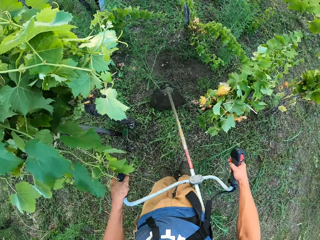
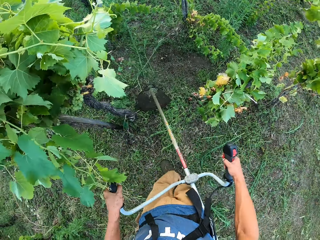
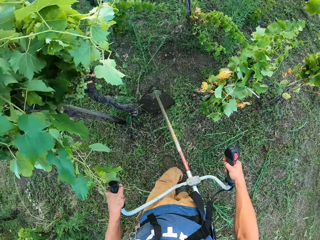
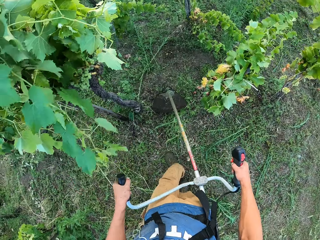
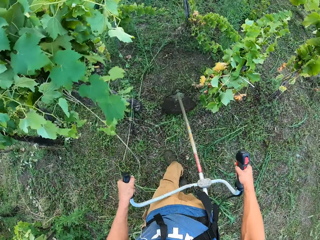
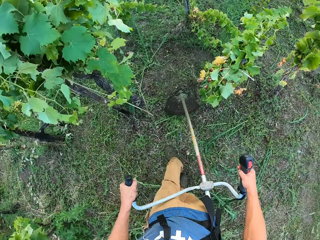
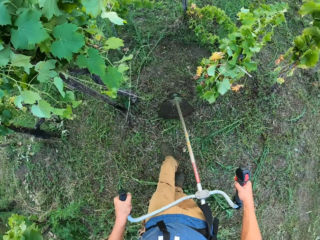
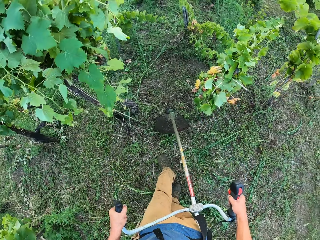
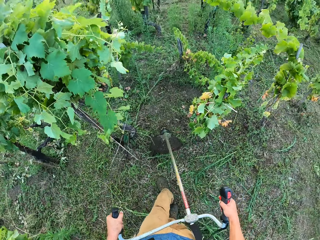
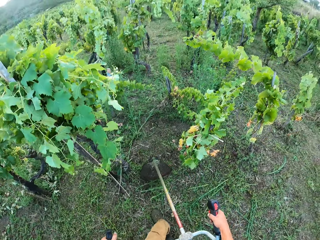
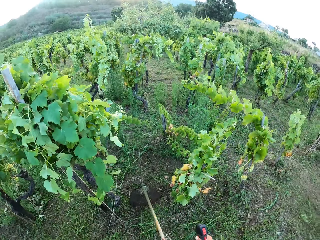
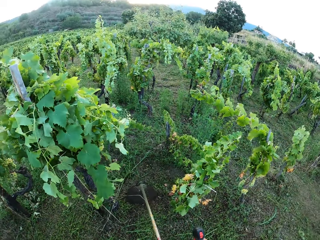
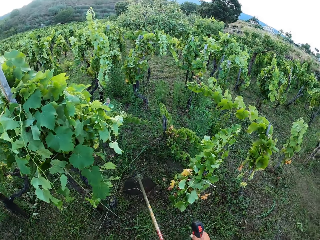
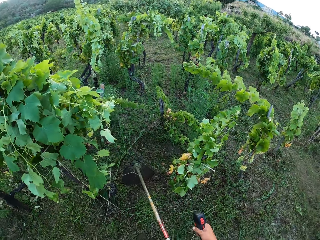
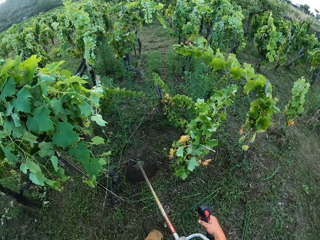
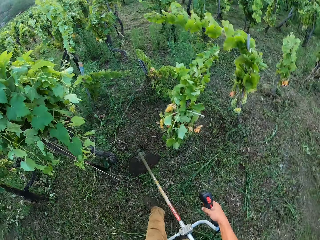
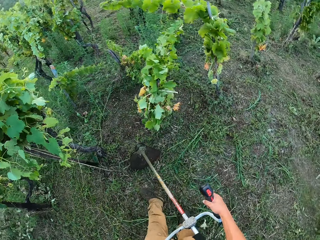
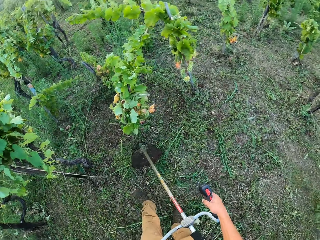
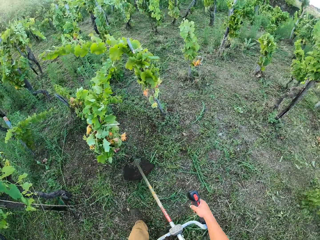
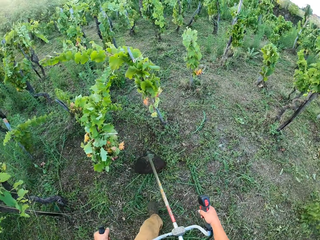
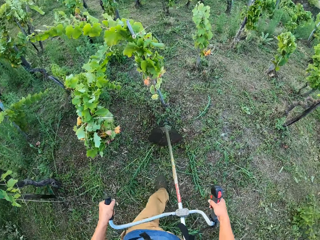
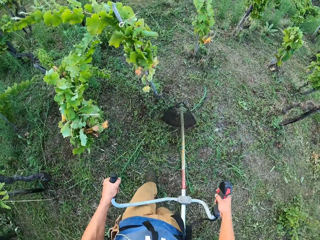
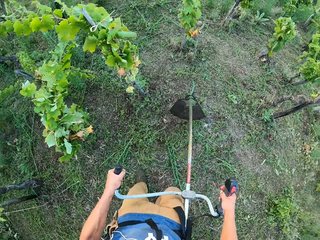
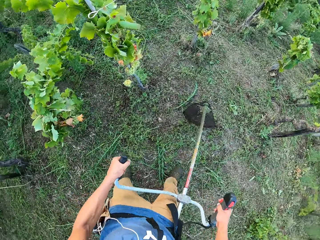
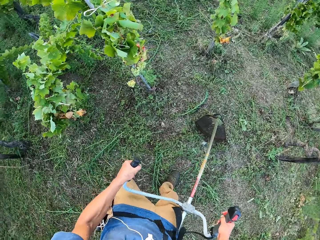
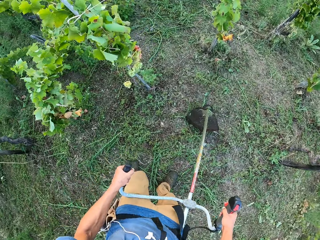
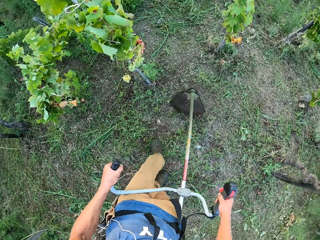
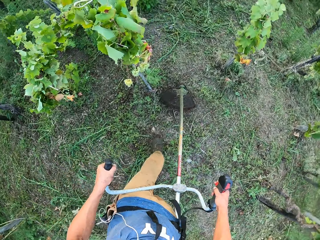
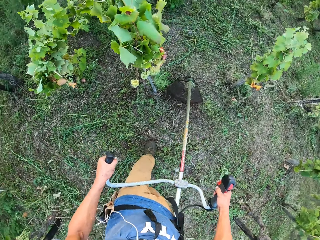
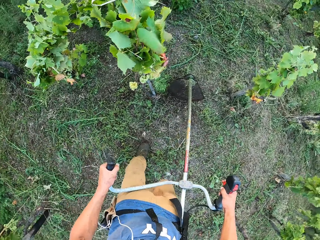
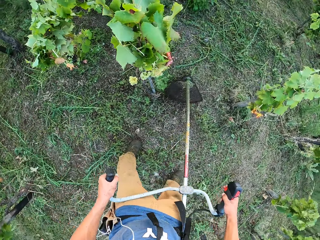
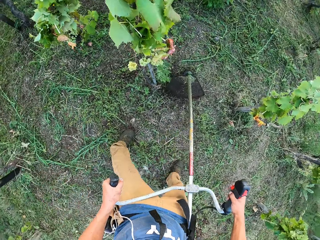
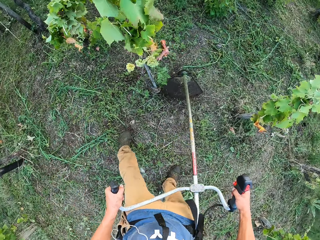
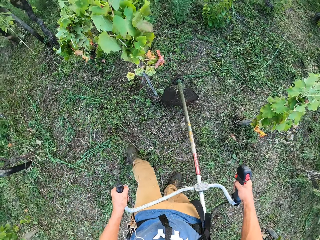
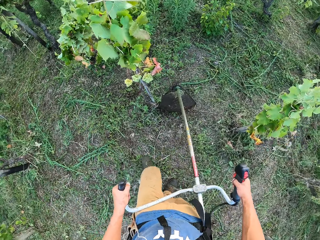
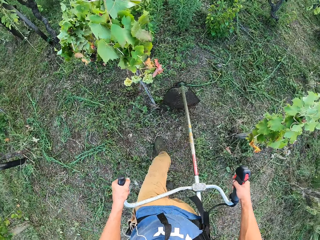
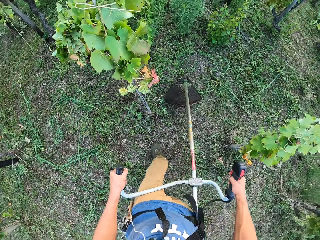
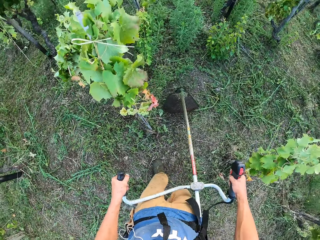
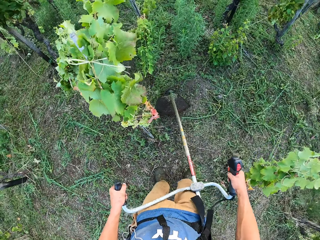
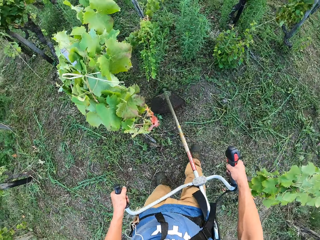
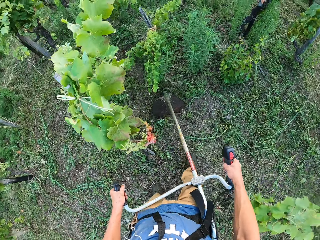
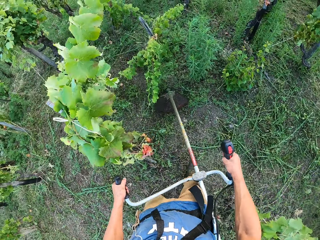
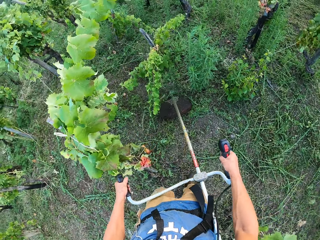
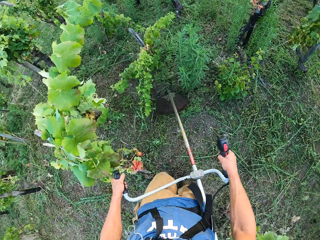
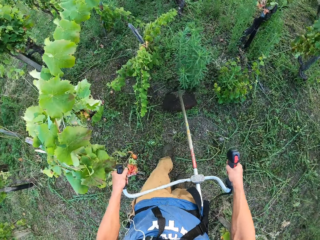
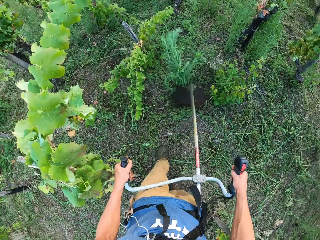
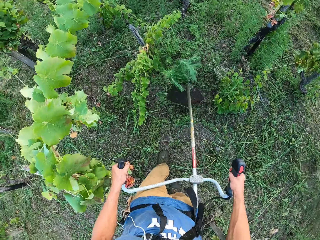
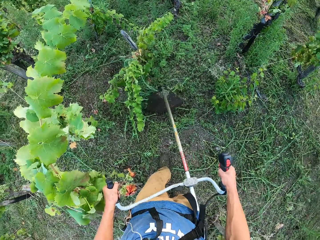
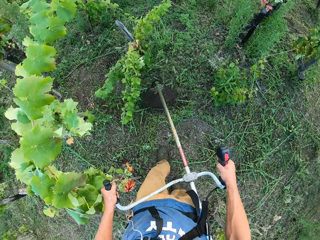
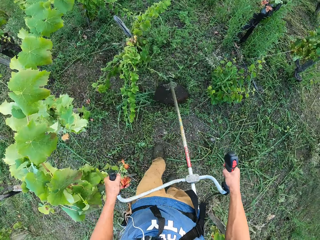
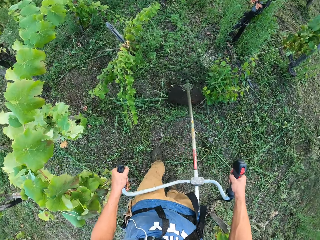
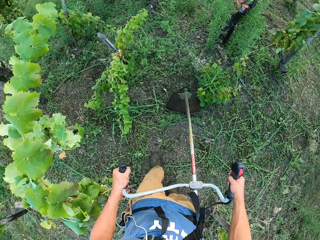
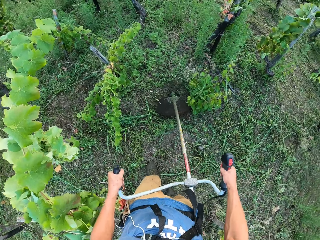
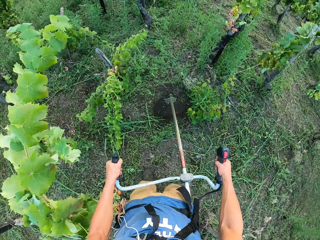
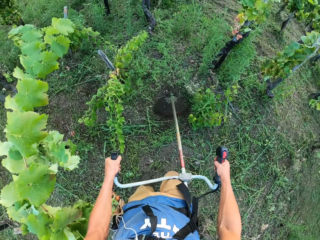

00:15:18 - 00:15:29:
The camera wearer turns to another direction in the farmland. They cut the grasses in the area with the grass cutting machine.

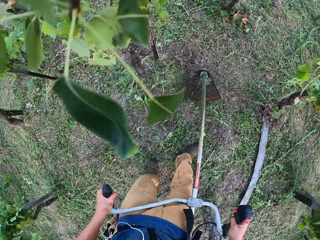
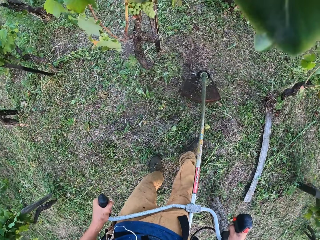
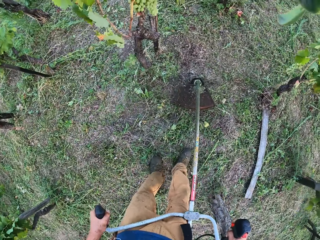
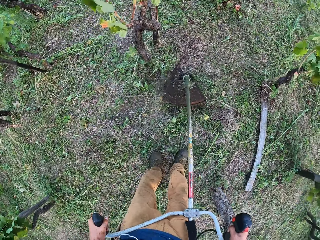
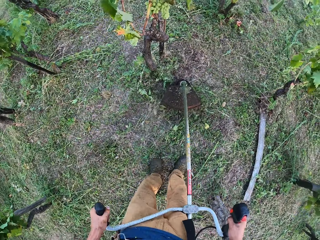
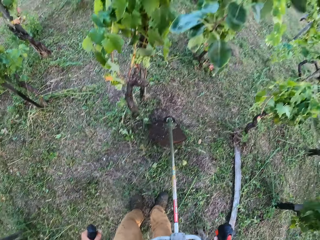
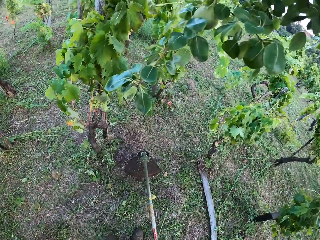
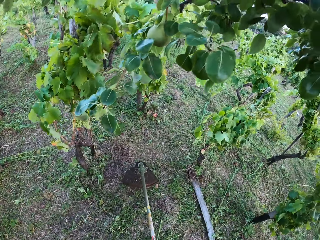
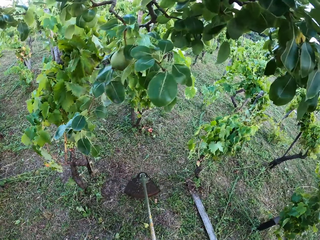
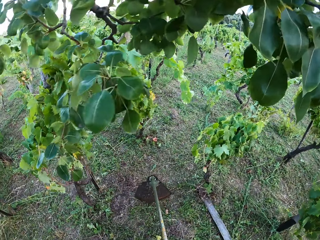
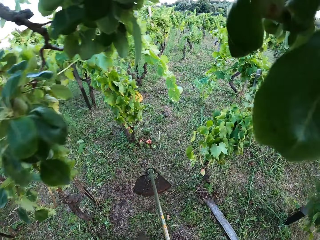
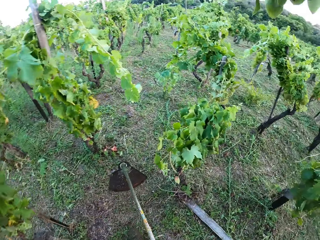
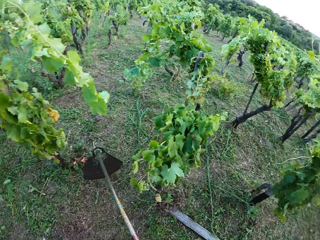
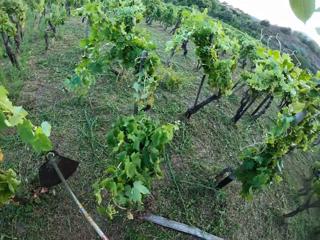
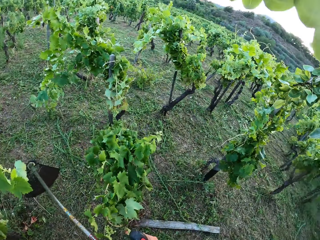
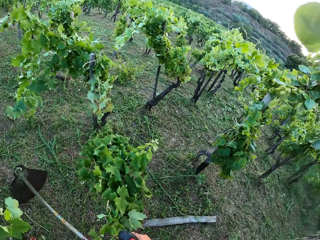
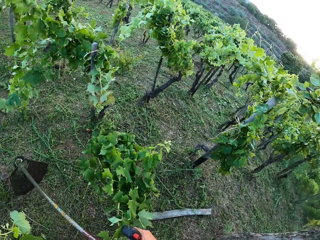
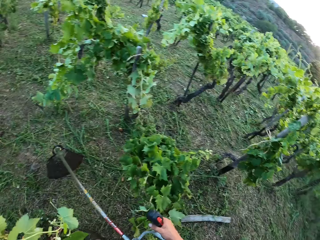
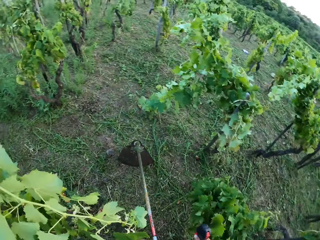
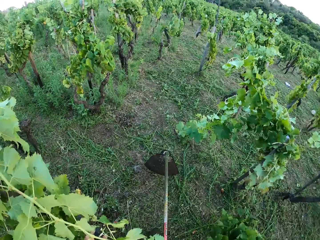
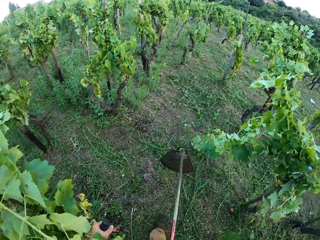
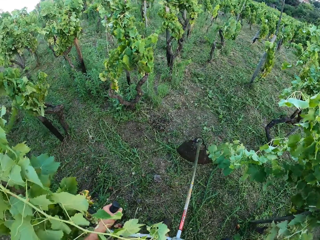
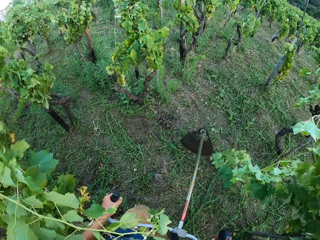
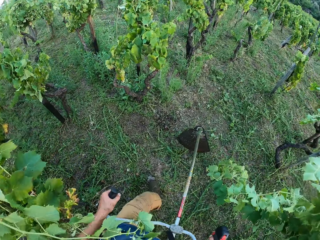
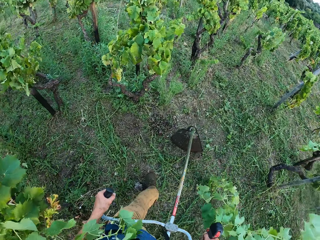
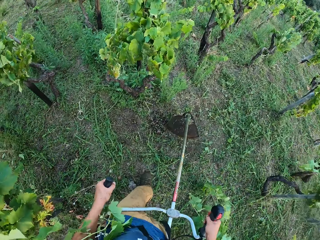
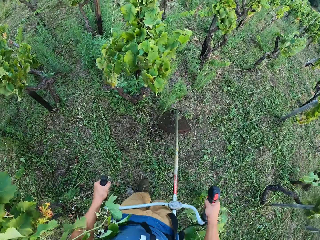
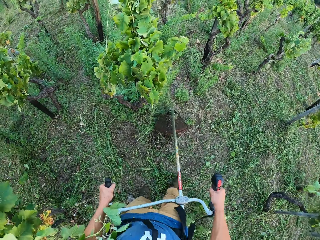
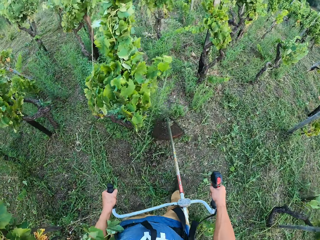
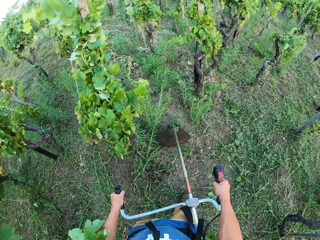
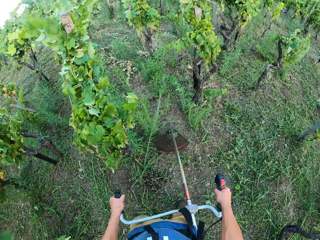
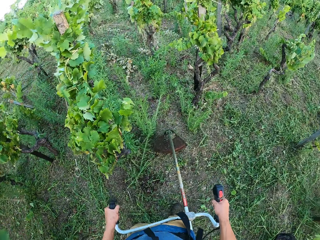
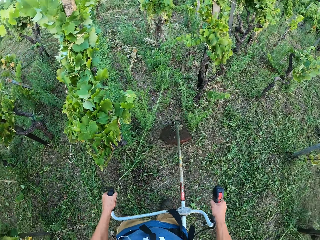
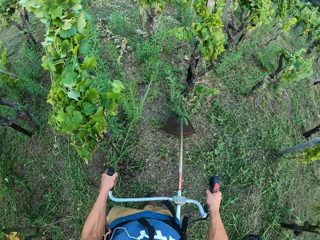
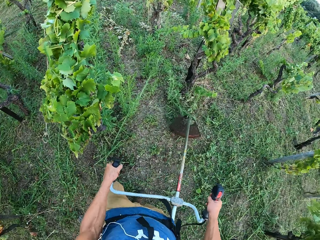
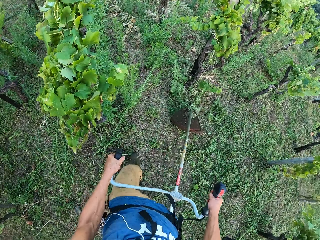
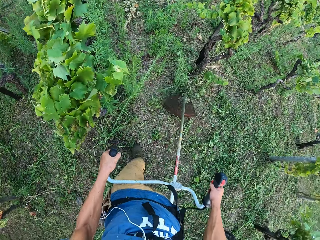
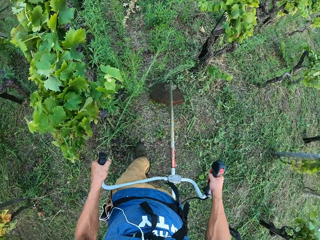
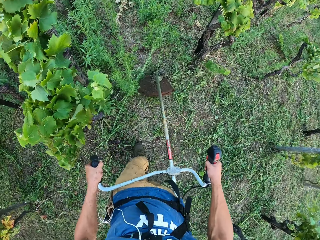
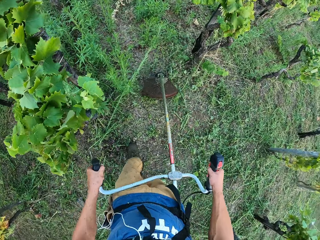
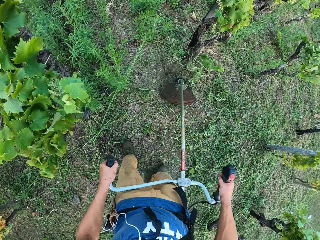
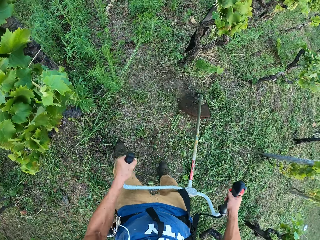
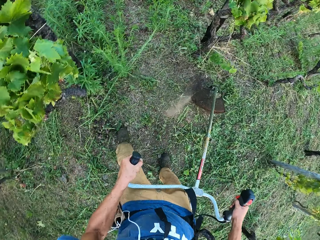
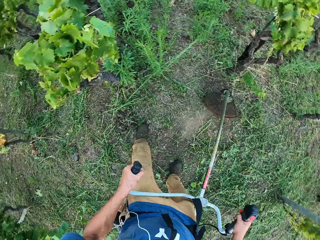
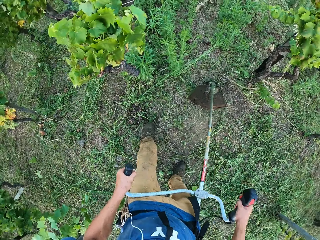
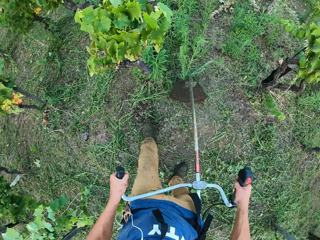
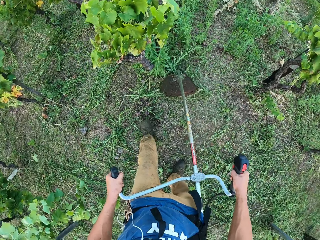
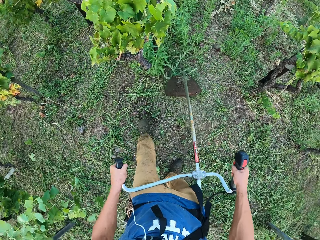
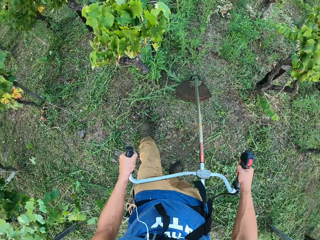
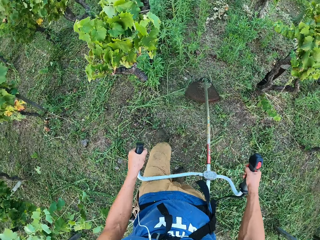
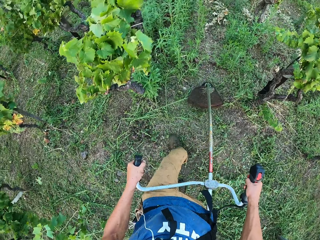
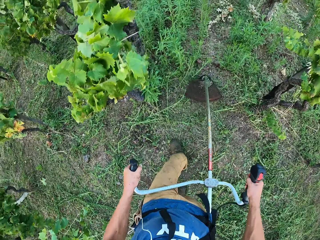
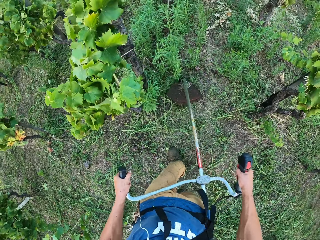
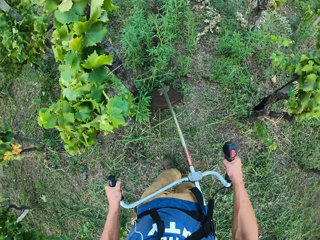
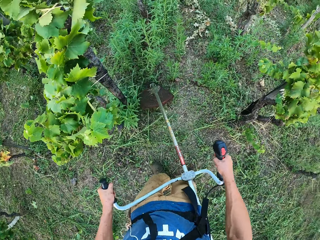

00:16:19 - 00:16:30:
The camera wearer lifts the grass cutting machine. They resume cutting the grass with the machine.
